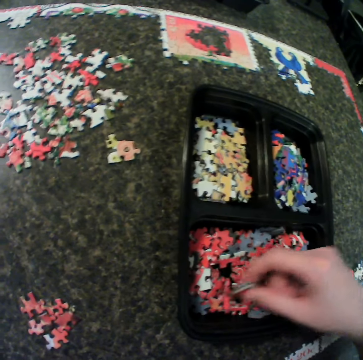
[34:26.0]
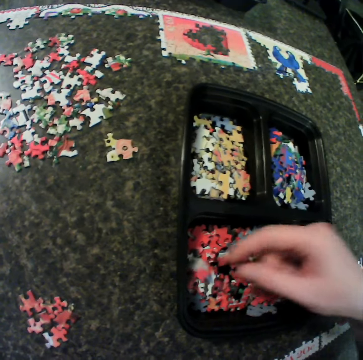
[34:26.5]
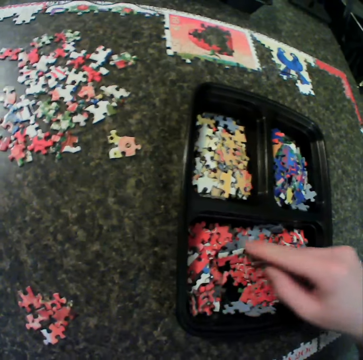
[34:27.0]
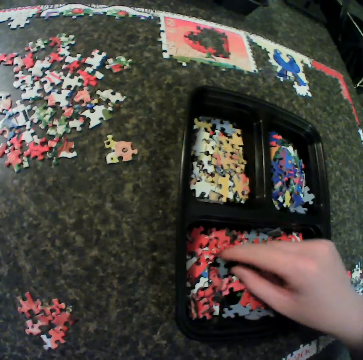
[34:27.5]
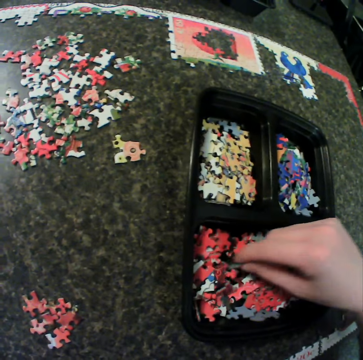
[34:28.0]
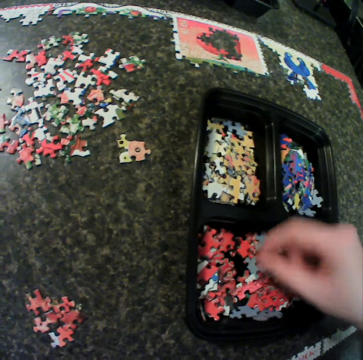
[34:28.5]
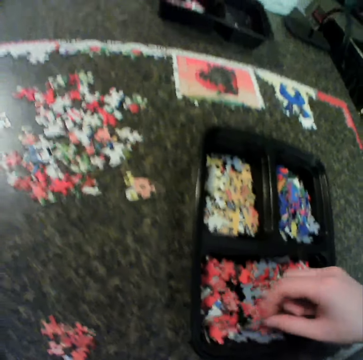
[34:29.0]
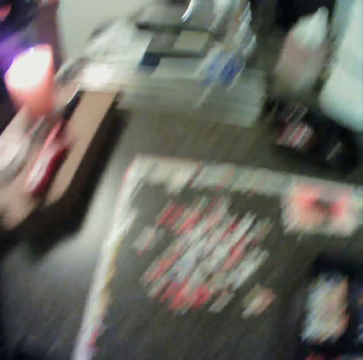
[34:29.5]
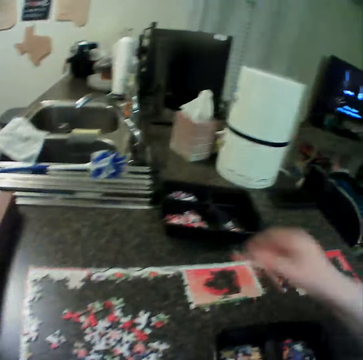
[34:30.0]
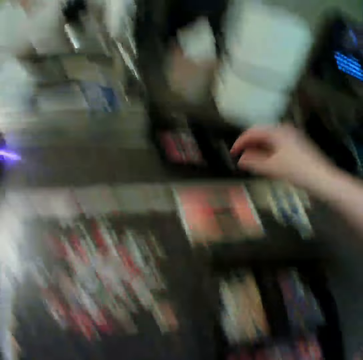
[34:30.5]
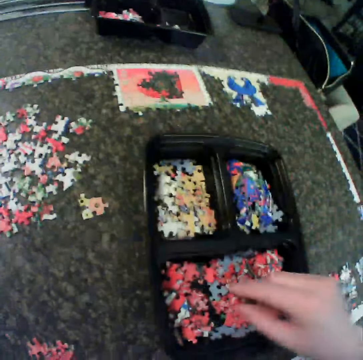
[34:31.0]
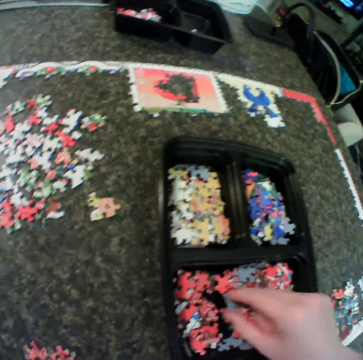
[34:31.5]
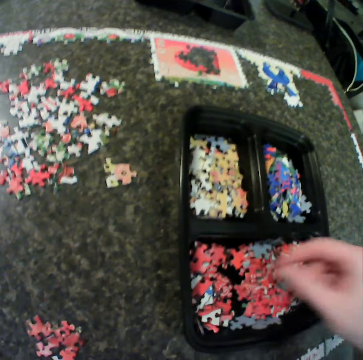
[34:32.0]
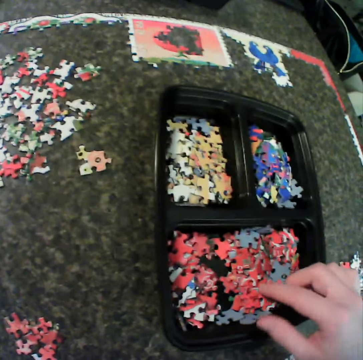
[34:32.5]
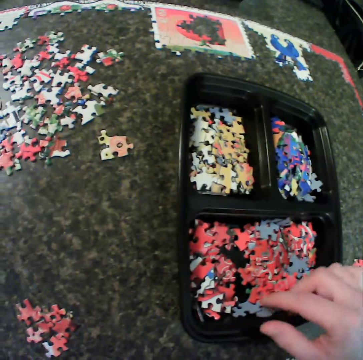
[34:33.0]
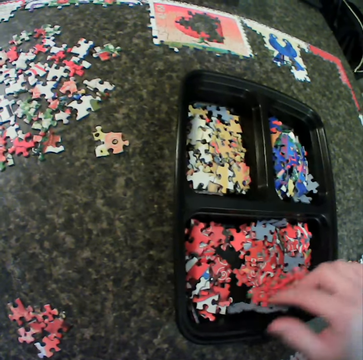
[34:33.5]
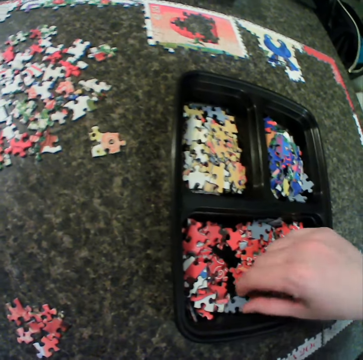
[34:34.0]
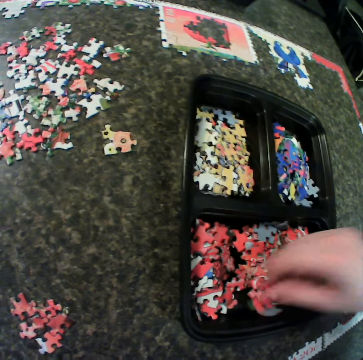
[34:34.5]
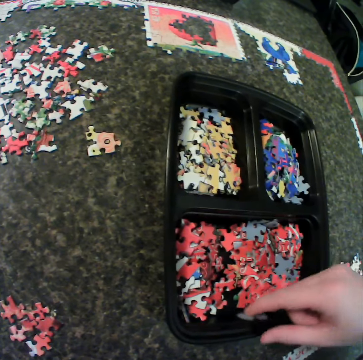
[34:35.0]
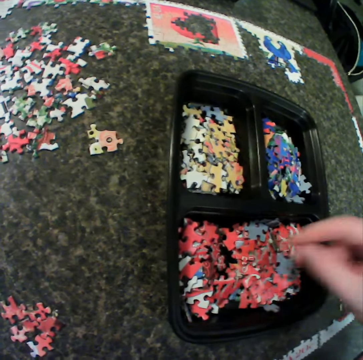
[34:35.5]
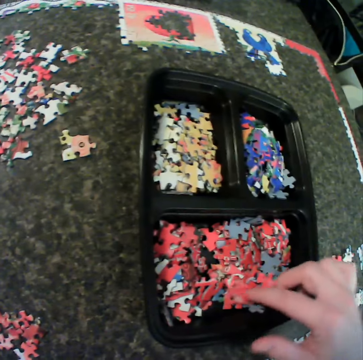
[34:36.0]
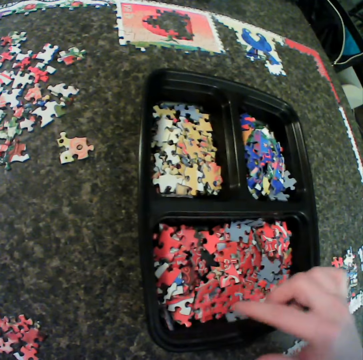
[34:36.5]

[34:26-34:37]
The camera wearer picks a piece from the container. They drop the piece in another container. They turn the craft material. They shuffle the puzzle in the container.

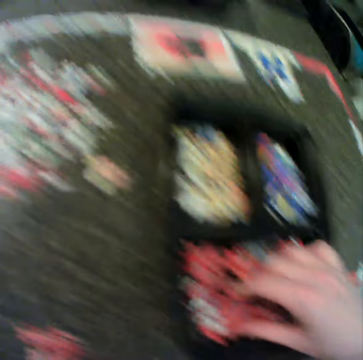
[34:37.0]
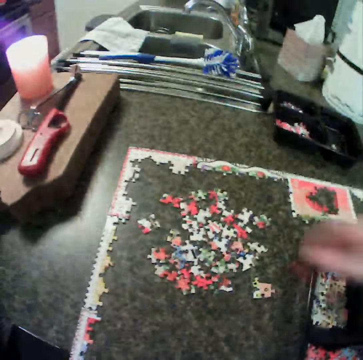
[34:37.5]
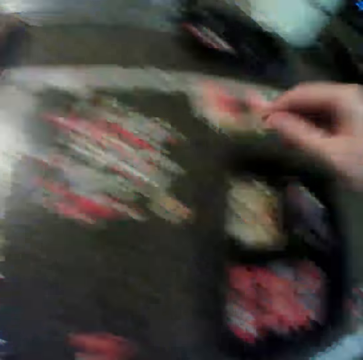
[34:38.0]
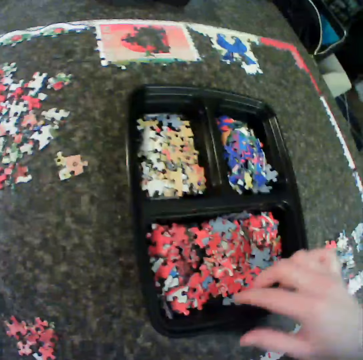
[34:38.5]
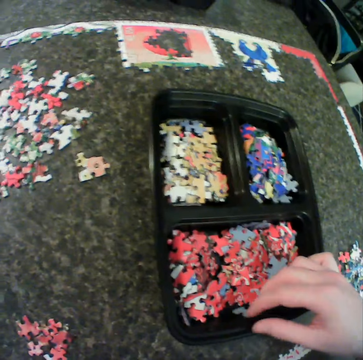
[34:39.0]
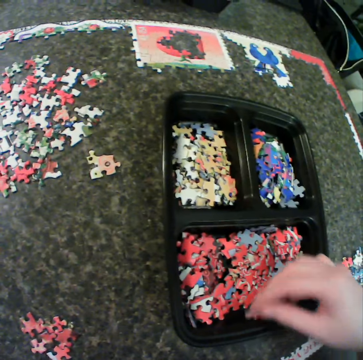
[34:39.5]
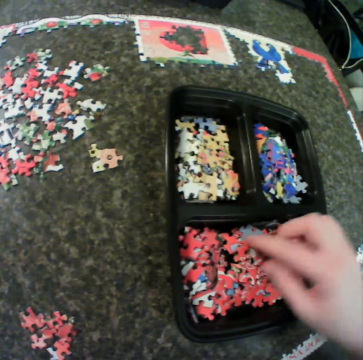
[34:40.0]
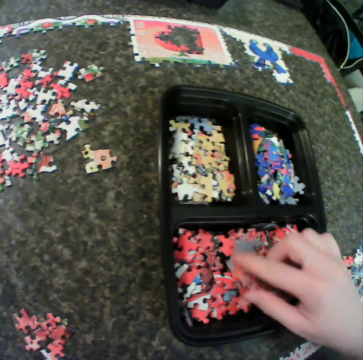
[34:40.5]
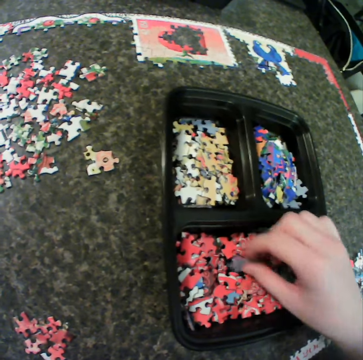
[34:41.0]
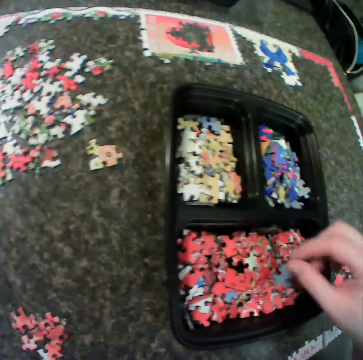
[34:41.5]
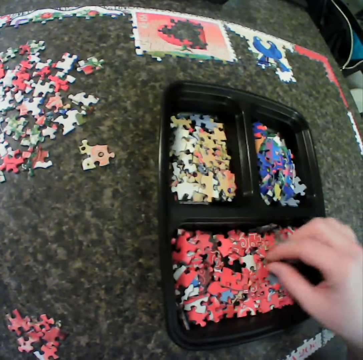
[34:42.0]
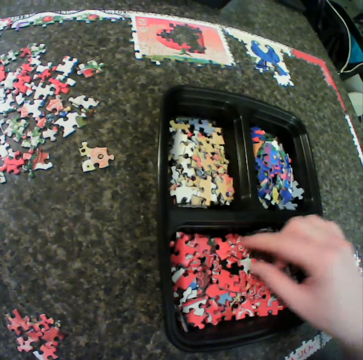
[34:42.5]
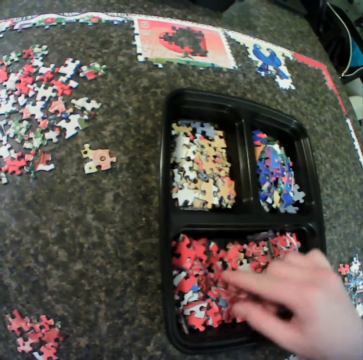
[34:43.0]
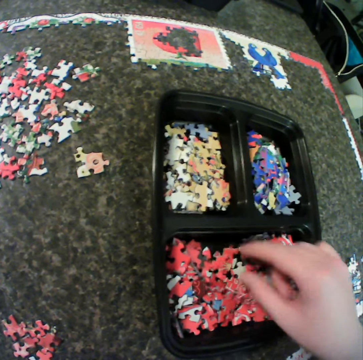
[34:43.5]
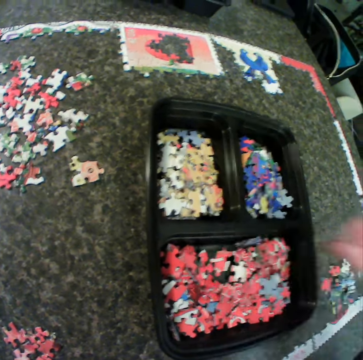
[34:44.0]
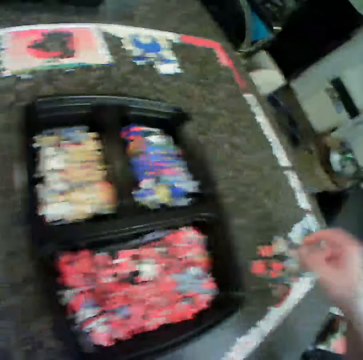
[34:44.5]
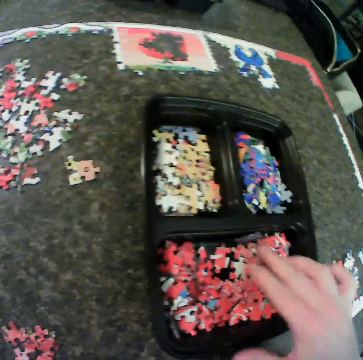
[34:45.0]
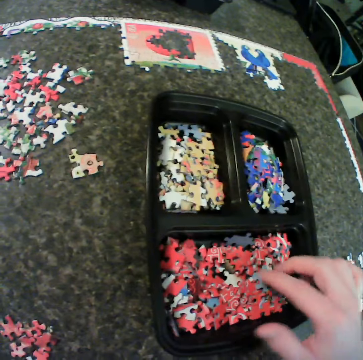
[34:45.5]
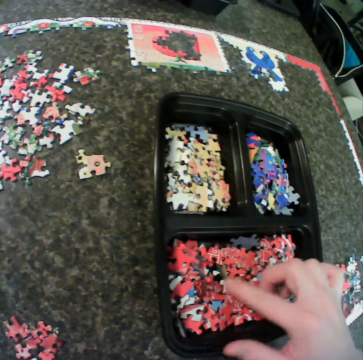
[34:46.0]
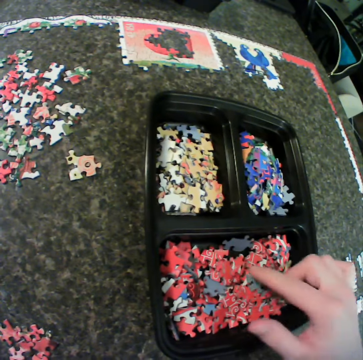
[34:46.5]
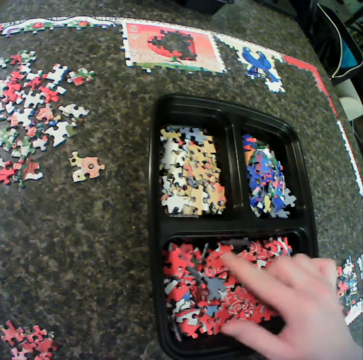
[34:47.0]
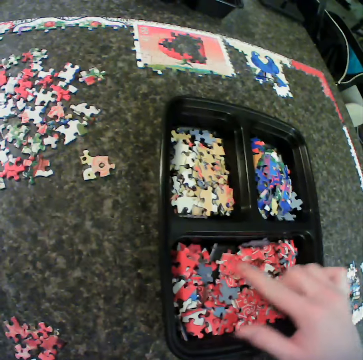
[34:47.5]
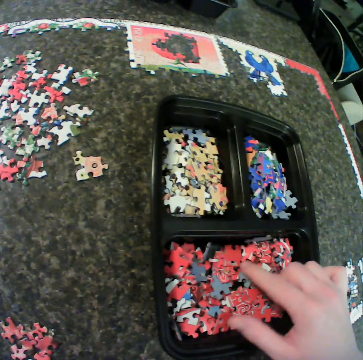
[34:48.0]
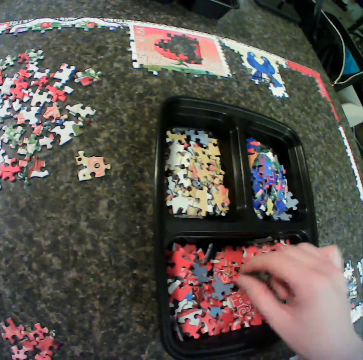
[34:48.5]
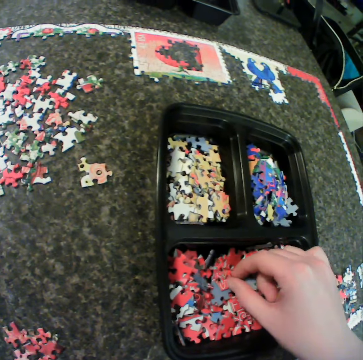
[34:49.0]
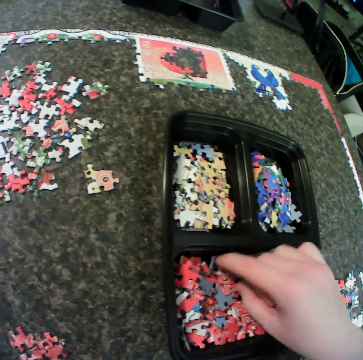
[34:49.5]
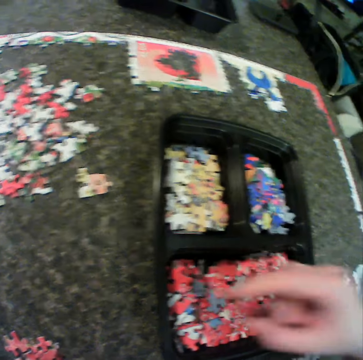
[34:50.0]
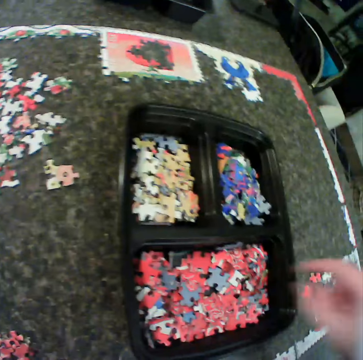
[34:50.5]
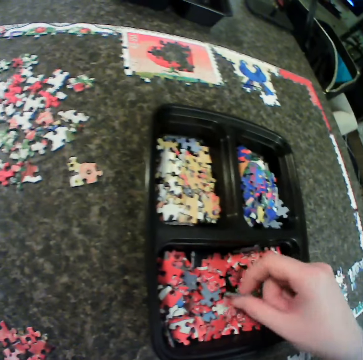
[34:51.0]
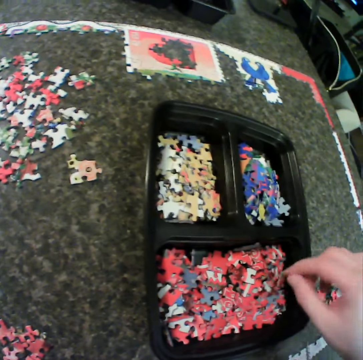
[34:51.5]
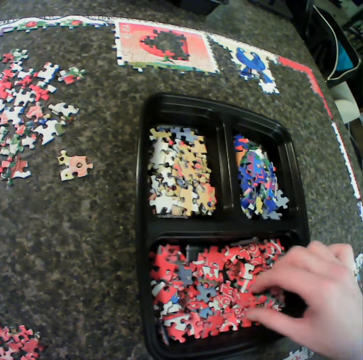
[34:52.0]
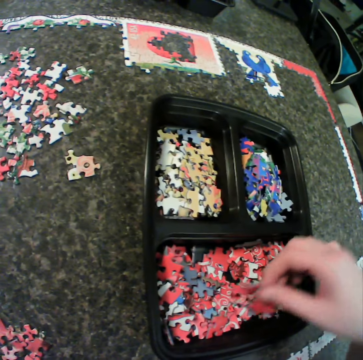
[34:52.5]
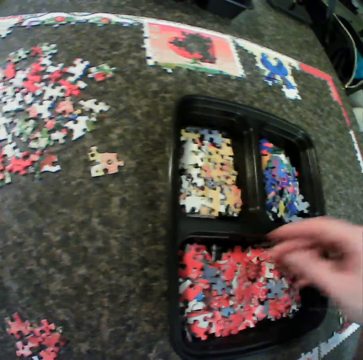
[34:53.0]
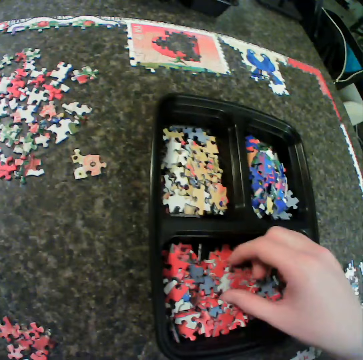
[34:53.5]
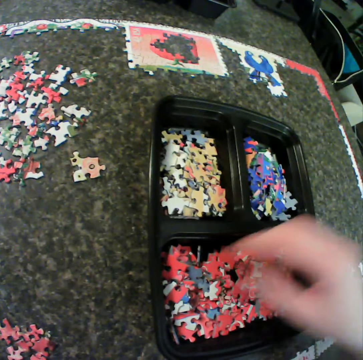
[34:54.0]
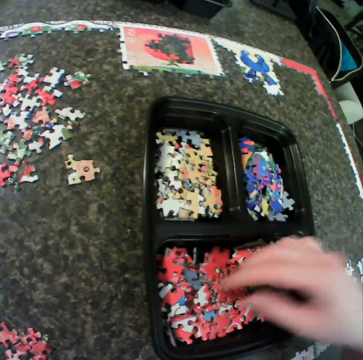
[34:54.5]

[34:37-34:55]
The camera wearer puts the craft material on the table and turns the craft material. They pick a piece from the container. They drop the piece on the table. They turn the craft material. They shuffle the puzzle in the container. They put the craft material on the table and turn the craft material.

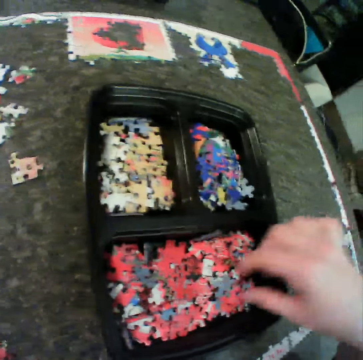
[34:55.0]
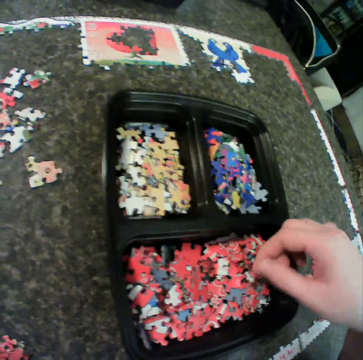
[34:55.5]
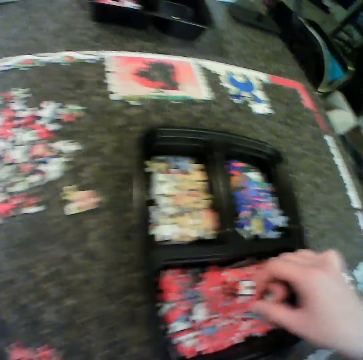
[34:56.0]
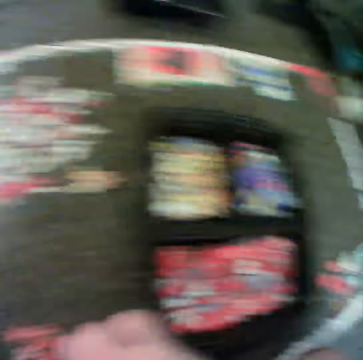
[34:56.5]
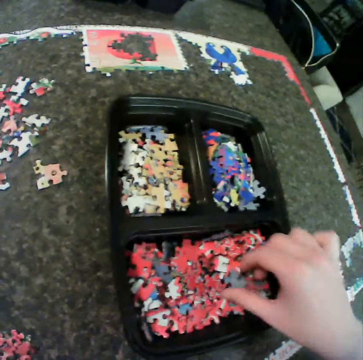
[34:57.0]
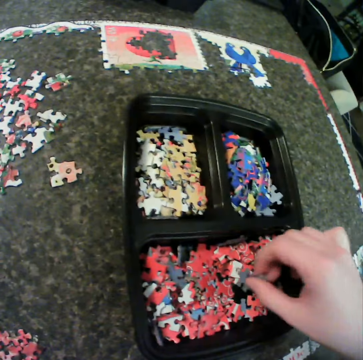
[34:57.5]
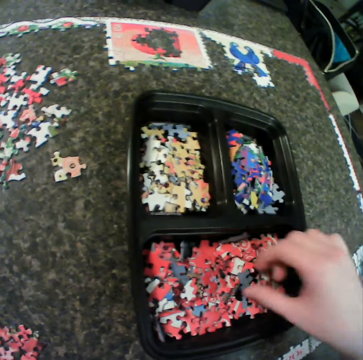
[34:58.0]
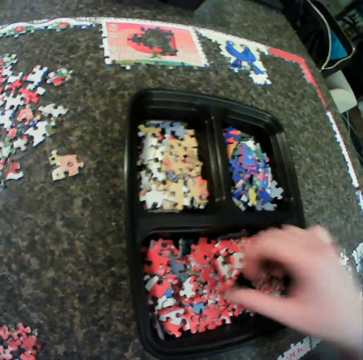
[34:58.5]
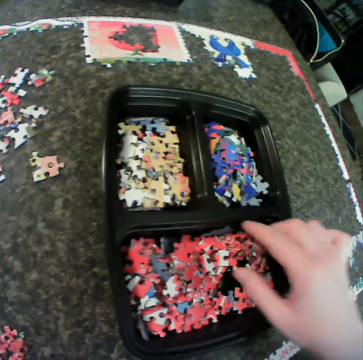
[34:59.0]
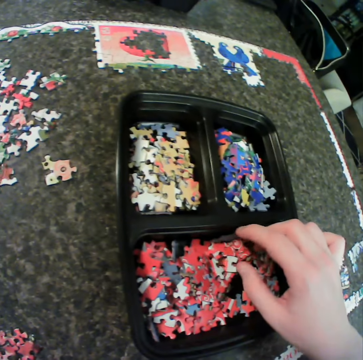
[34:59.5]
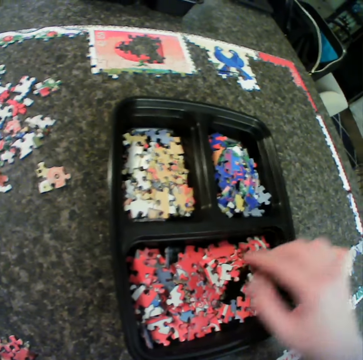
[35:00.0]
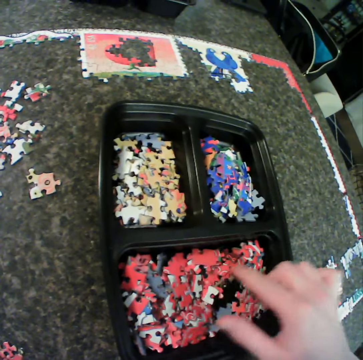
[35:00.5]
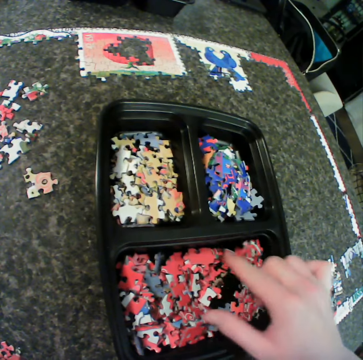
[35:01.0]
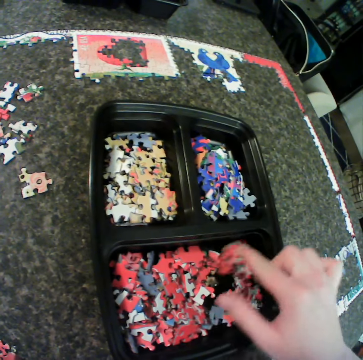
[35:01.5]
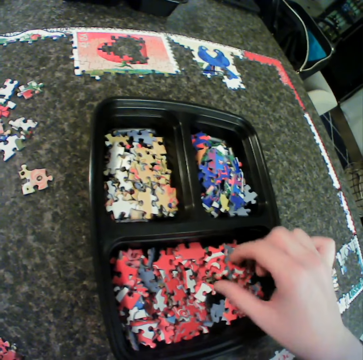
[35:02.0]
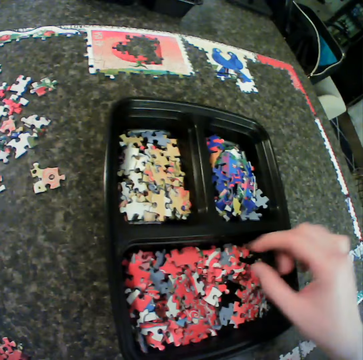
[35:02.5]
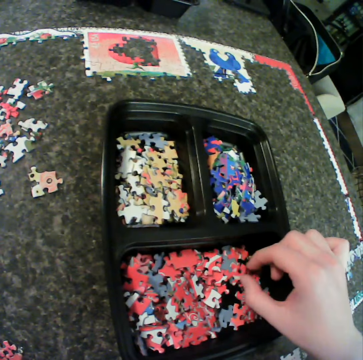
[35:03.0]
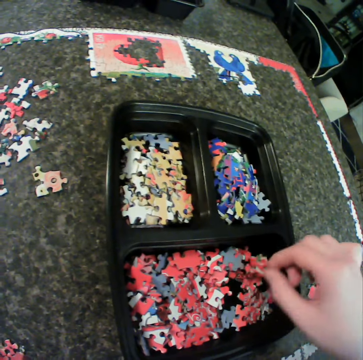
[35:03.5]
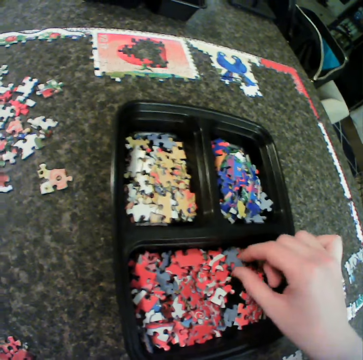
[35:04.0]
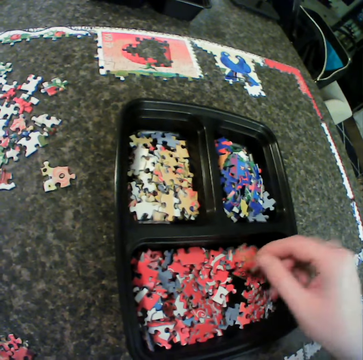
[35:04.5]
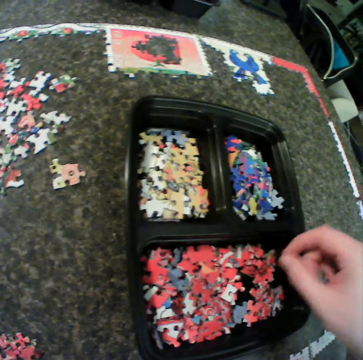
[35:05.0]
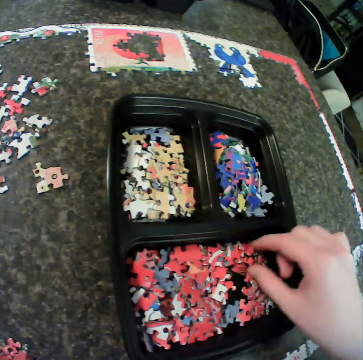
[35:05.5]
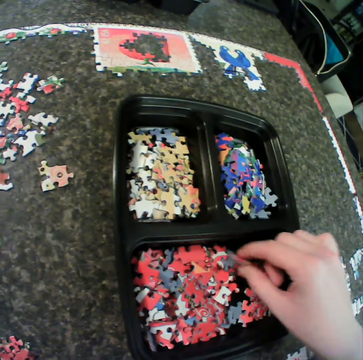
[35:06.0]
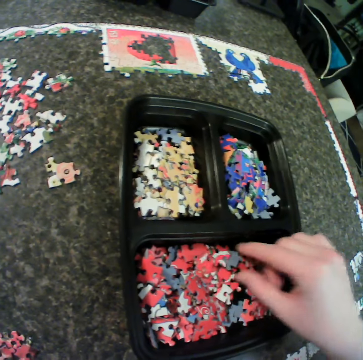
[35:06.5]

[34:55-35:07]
The camera wearer puts the craft material on the table. They turn the craft material in the tin.
